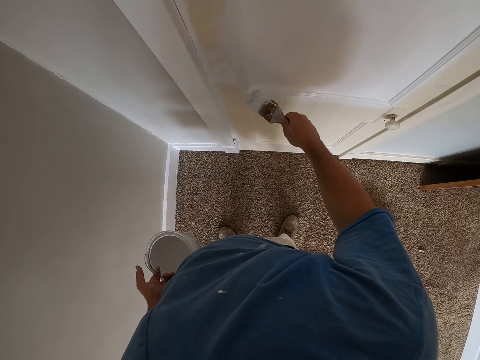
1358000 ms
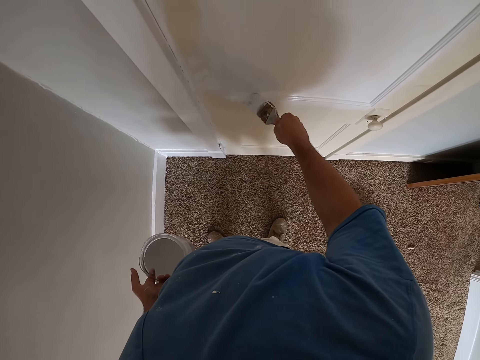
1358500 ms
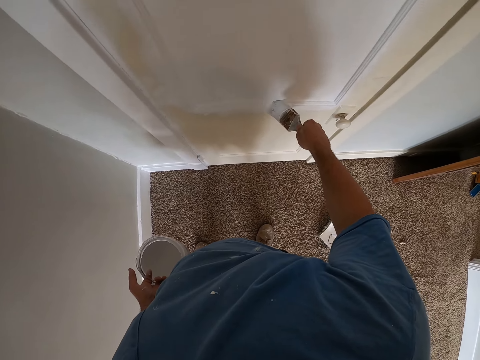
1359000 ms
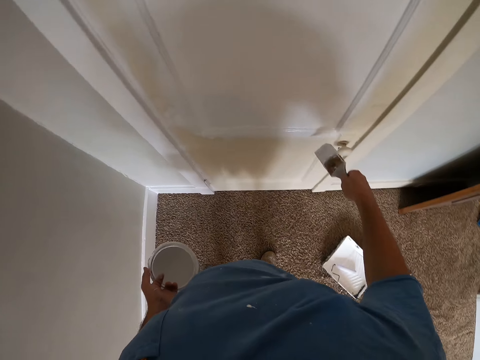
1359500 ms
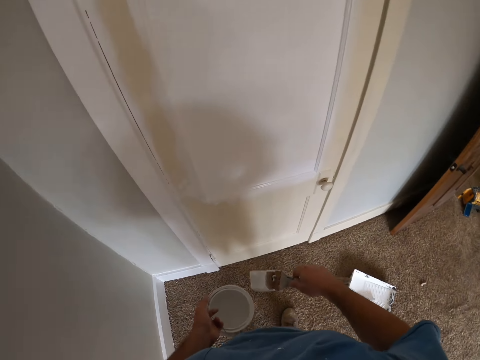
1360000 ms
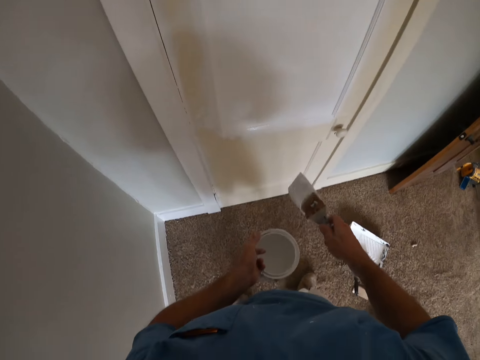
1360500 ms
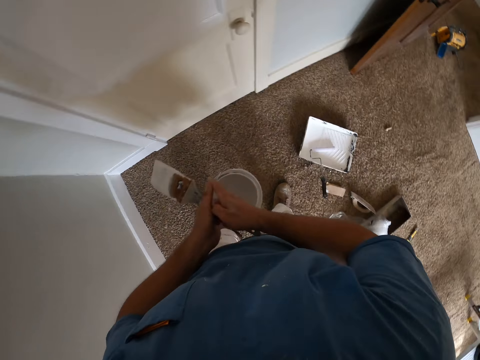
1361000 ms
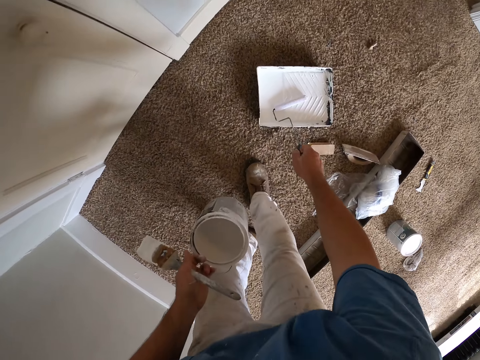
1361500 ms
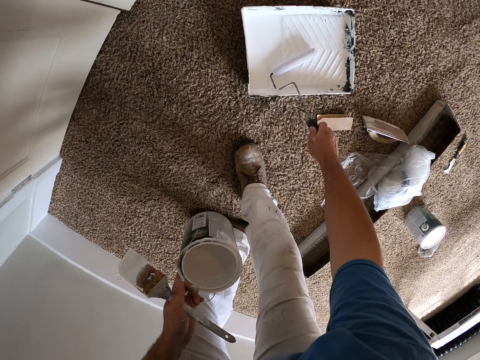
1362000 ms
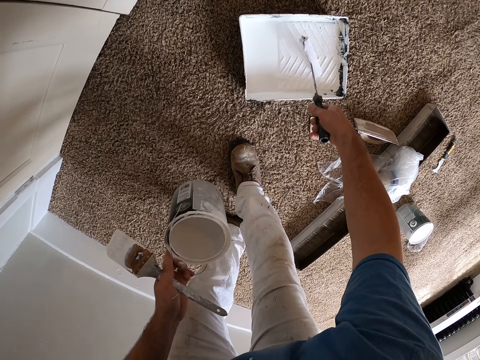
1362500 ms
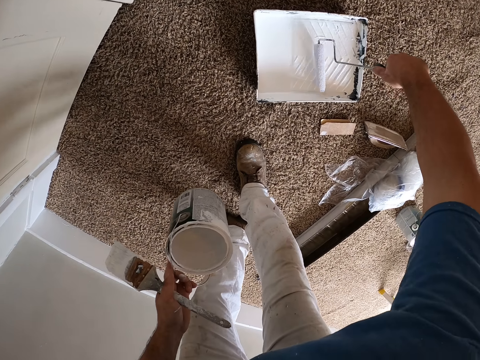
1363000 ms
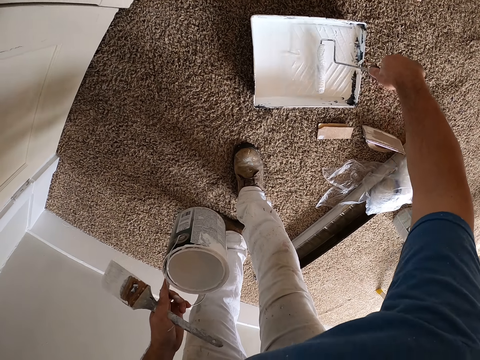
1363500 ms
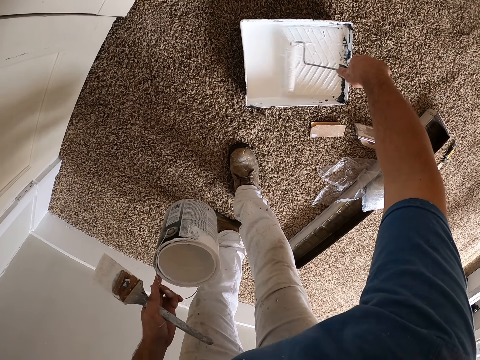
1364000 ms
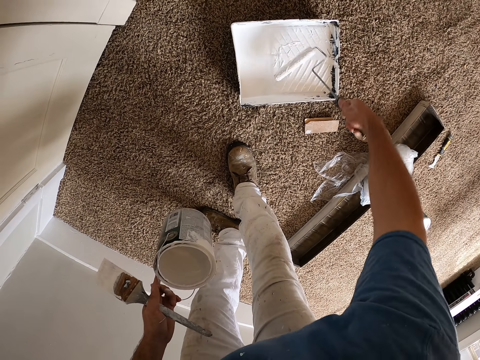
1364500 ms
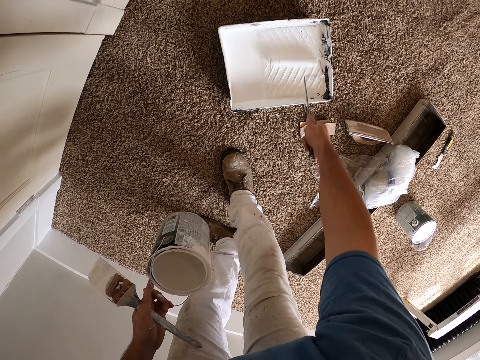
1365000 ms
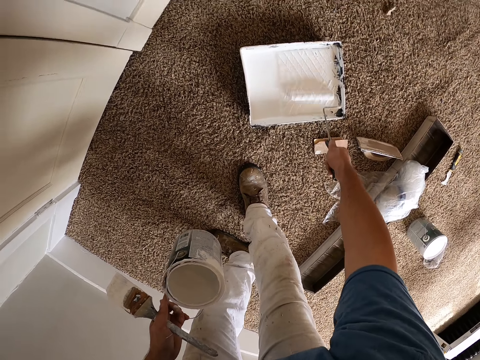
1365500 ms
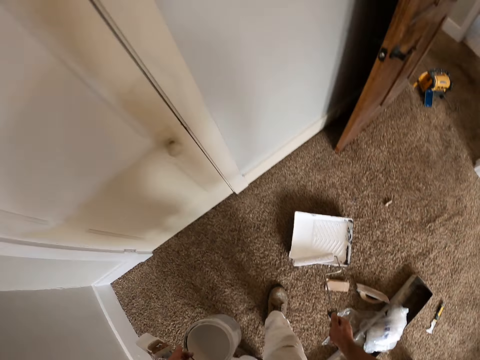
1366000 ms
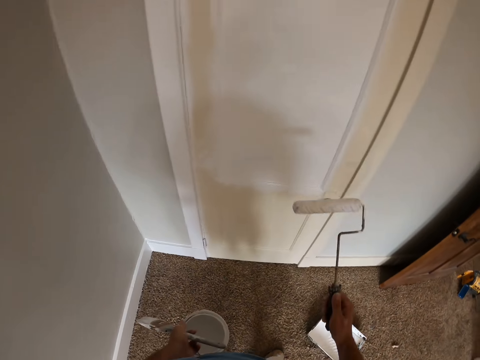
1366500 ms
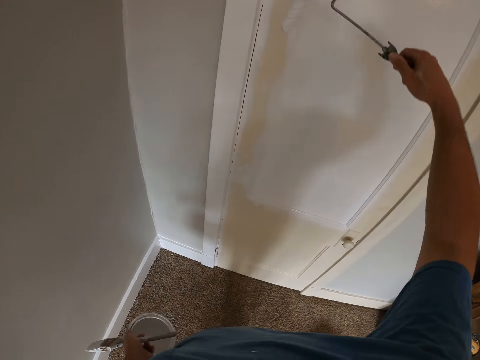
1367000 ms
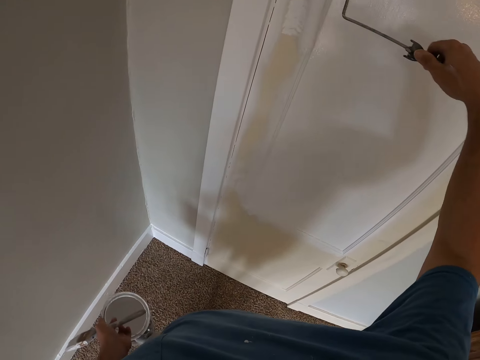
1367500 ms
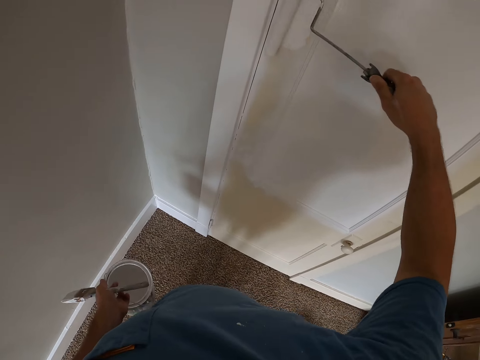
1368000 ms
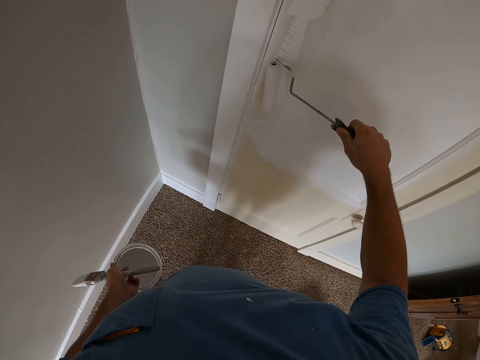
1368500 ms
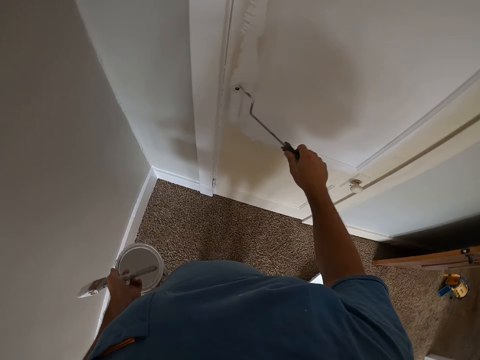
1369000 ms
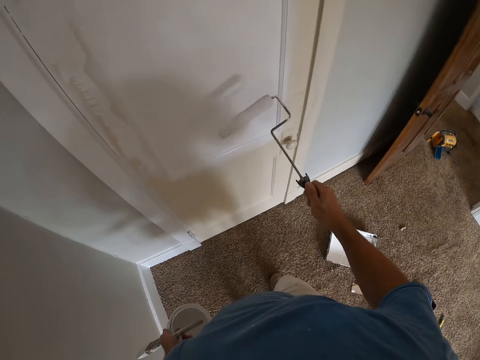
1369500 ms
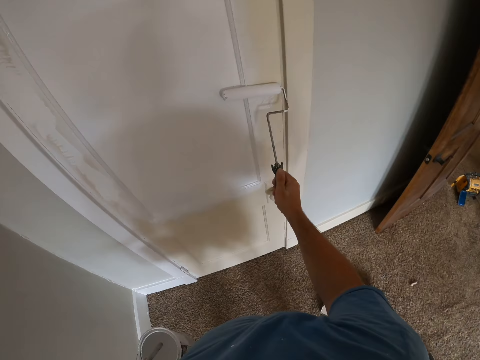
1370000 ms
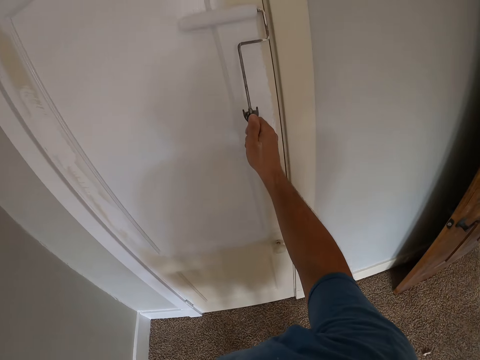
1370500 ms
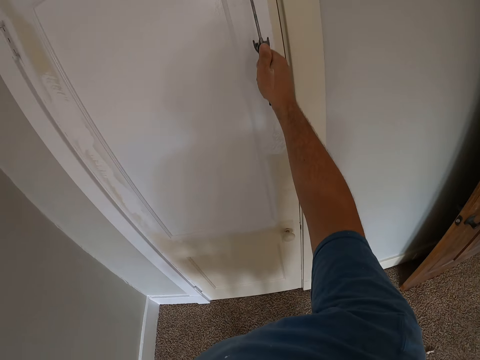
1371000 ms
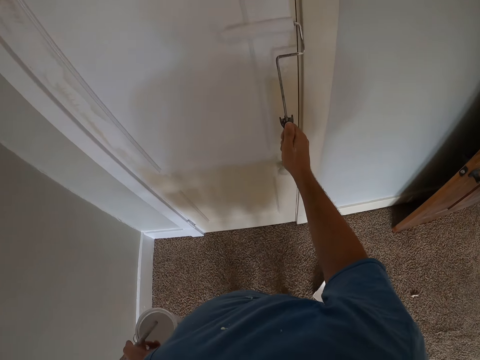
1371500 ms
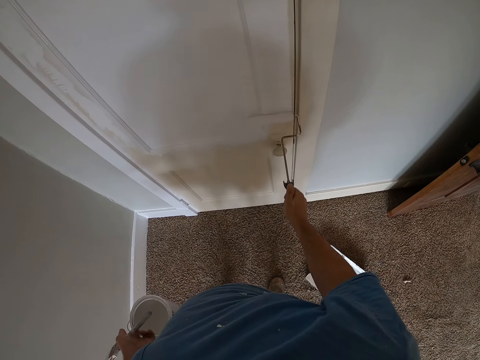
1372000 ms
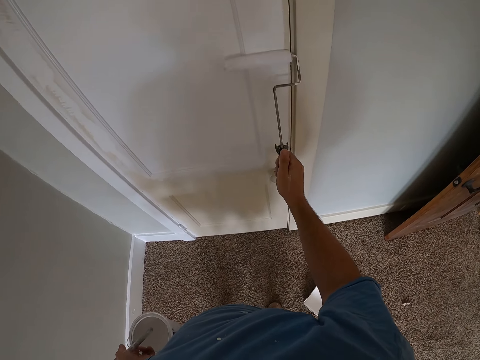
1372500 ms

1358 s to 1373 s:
The camera wearer switches the paint brush from his right hand to the left hand. He picks up the paint roller. He rolls the paint roller into the paint. He paints the door with the paint roller.

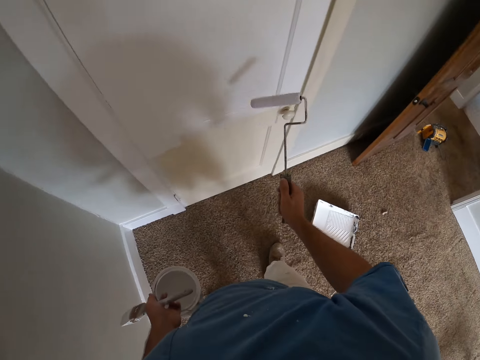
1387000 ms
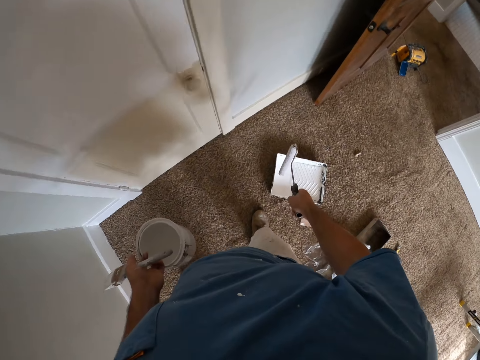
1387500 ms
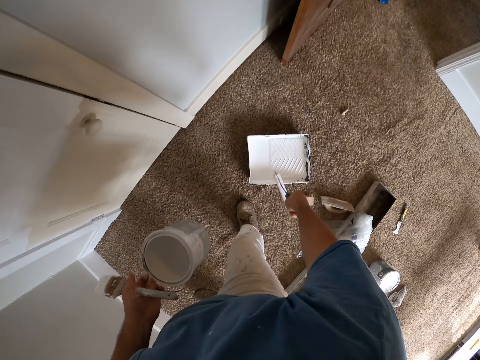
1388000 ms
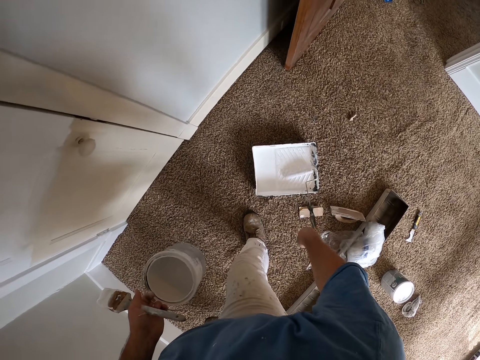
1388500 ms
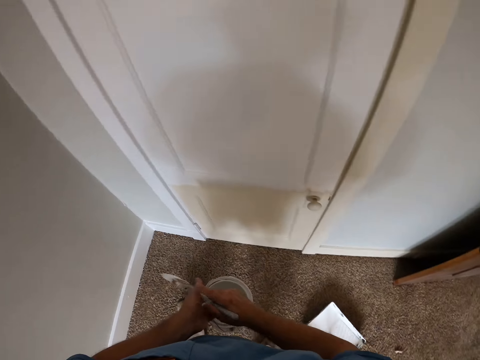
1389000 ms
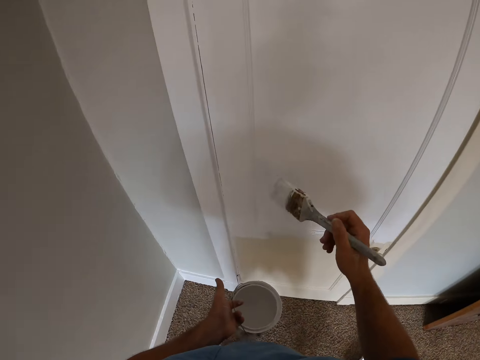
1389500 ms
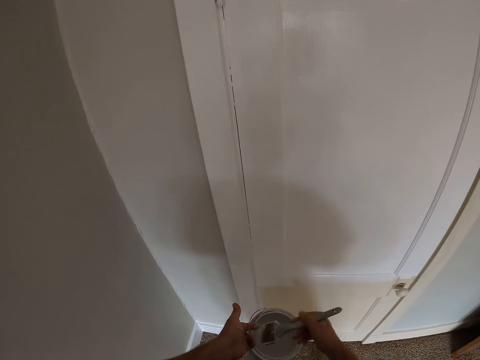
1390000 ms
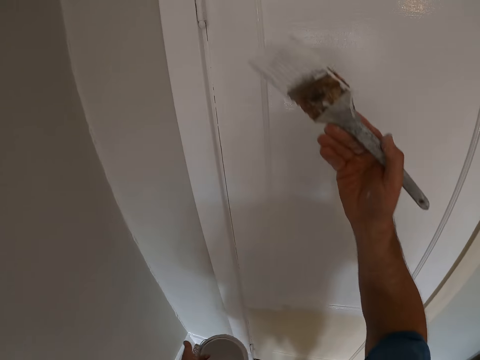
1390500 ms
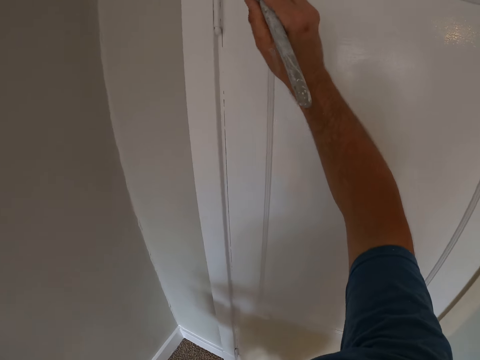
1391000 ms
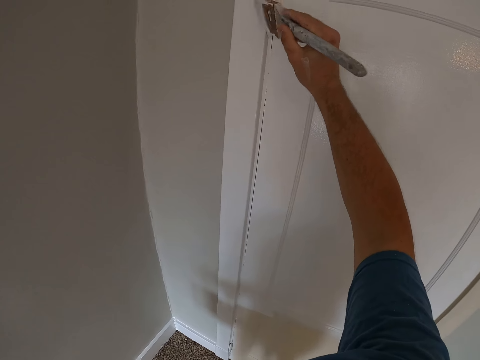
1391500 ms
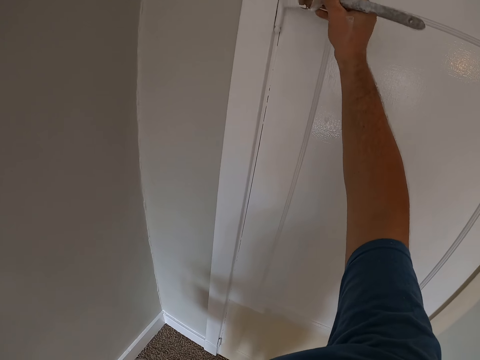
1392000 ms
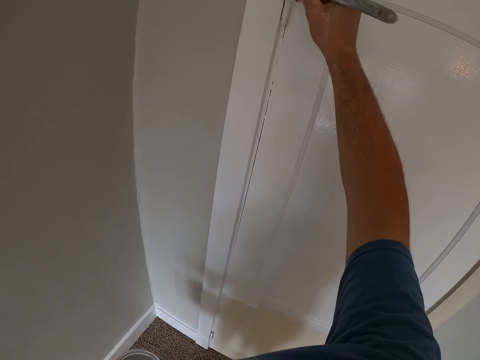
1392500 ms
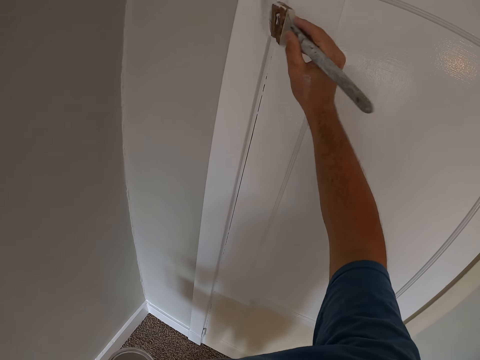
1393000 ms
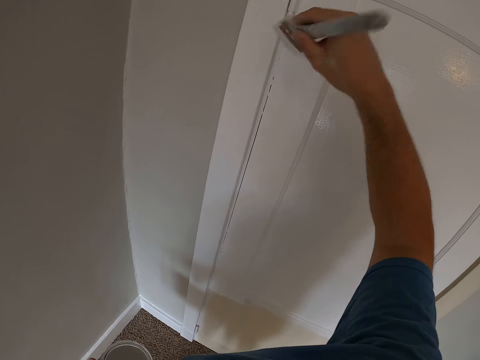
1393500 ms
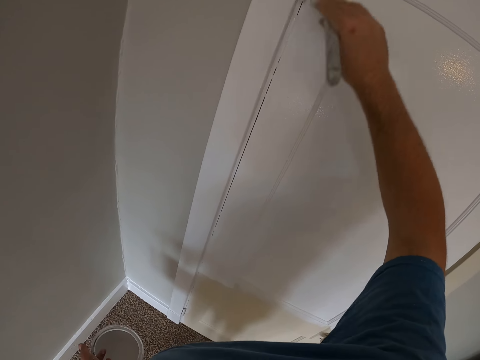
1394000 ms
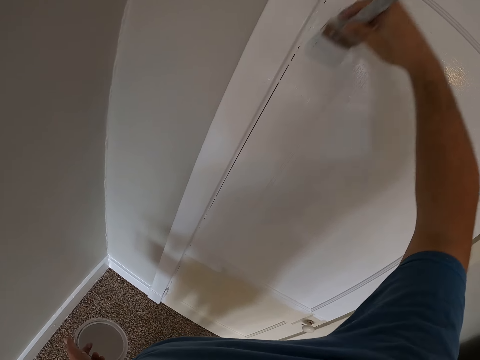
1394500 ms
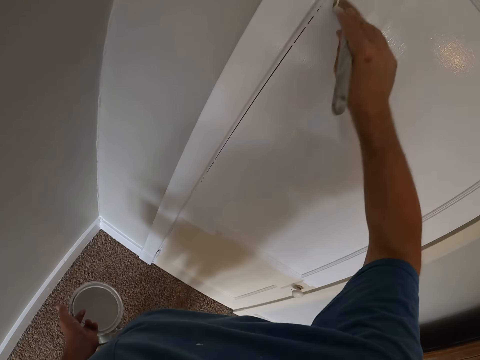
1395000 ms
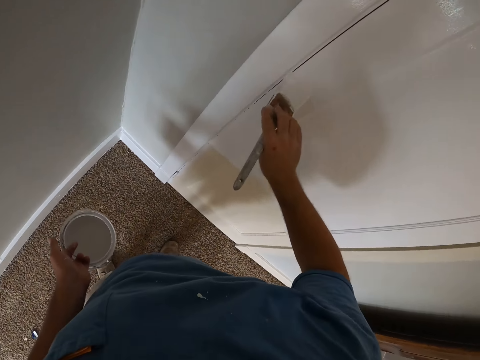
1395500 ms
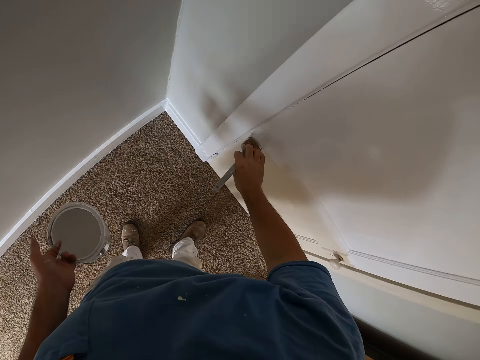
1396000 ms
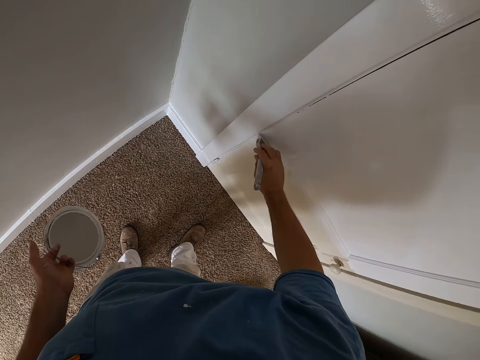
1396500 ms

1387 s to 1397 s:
The camera wearer drops the roller in the paint tray. They shift the painting brush to the right hand. They dip the painting brush in the paint can. They paint the door with the painting brush.

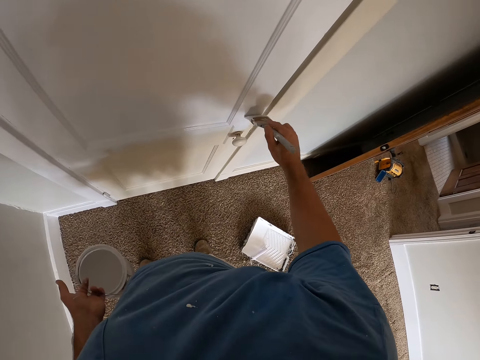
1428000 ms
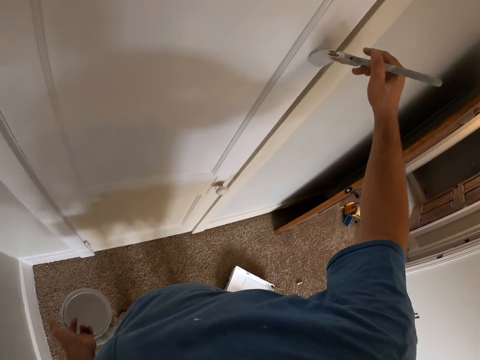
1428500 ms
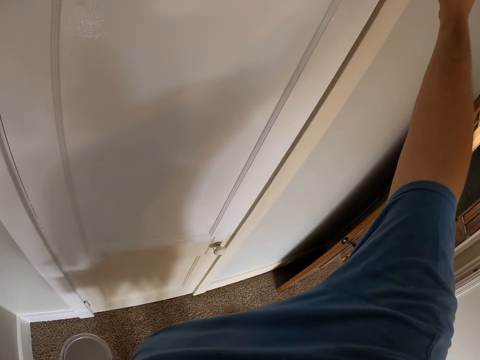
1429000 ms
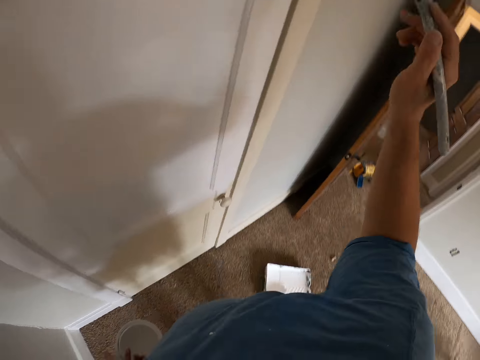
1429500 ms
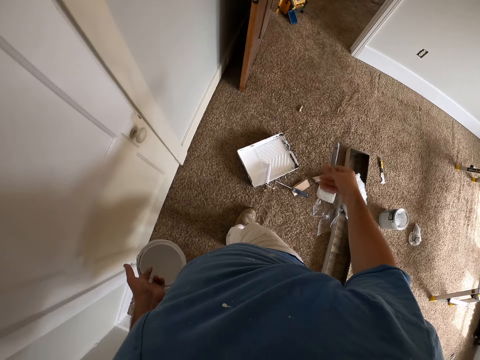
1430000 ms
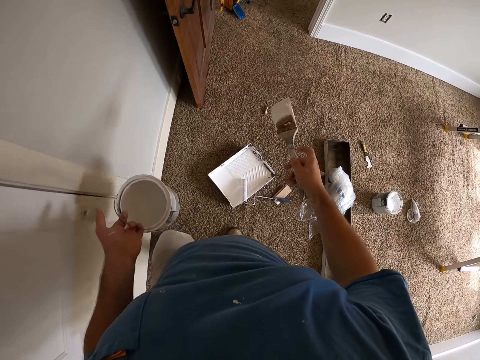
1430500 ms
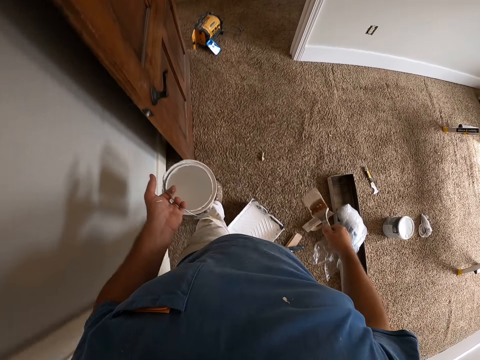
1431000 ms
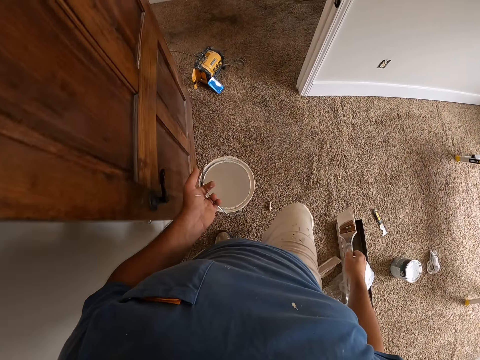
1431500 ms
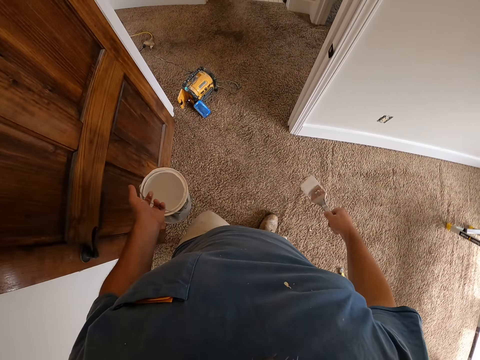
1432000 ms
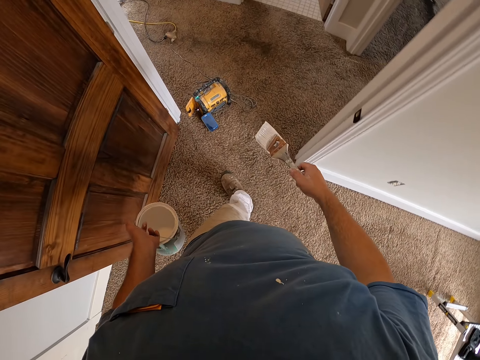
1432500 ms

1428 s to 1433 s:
The camera wearer walks away from the door towards a yellow radio.
